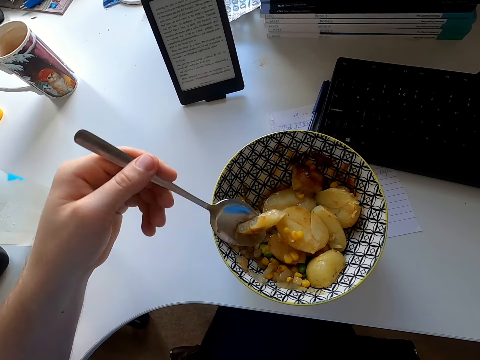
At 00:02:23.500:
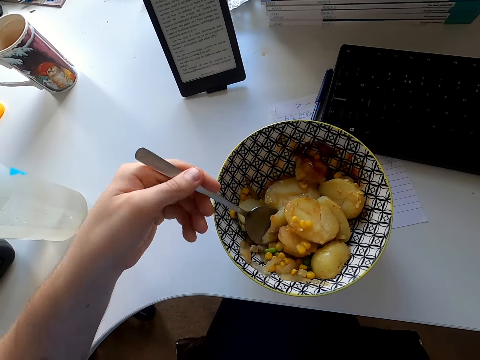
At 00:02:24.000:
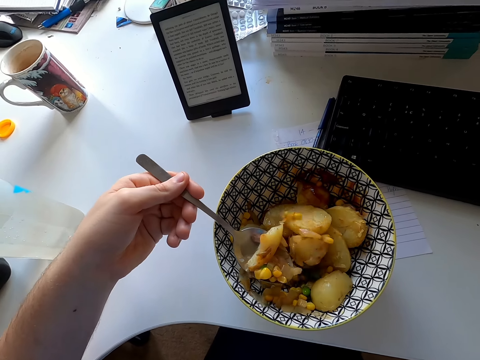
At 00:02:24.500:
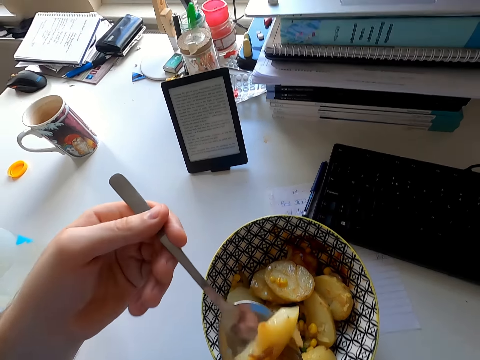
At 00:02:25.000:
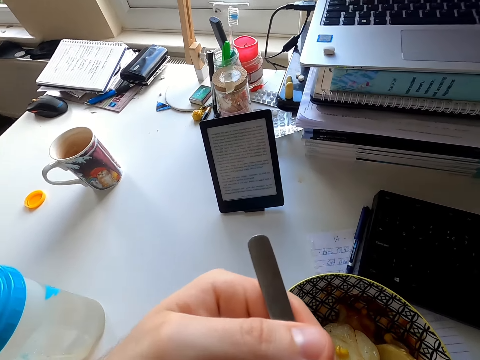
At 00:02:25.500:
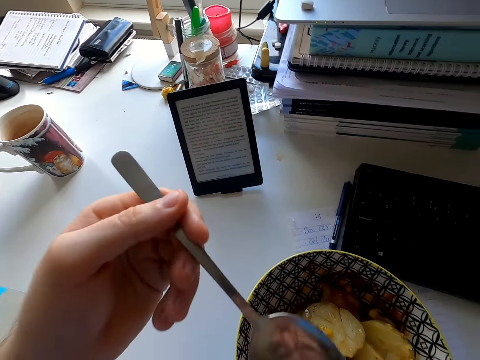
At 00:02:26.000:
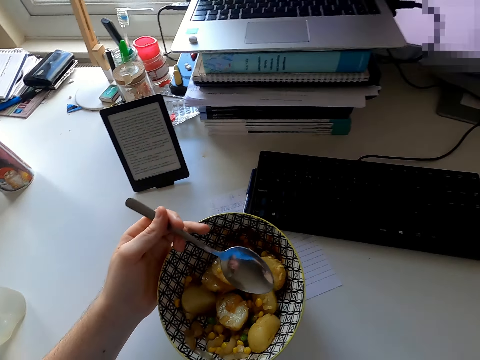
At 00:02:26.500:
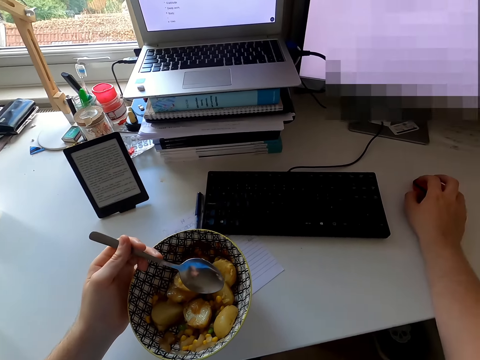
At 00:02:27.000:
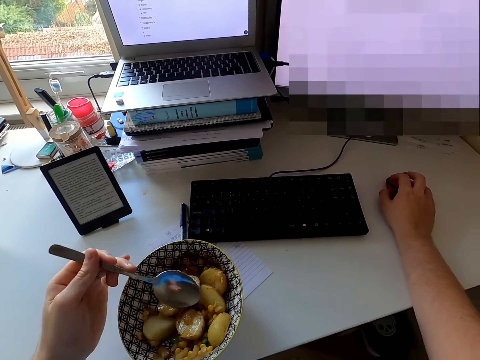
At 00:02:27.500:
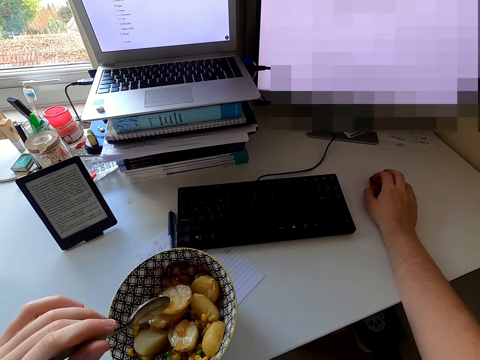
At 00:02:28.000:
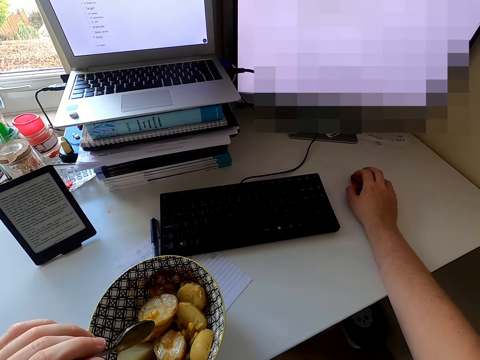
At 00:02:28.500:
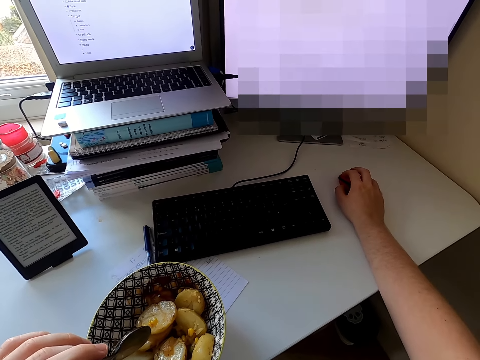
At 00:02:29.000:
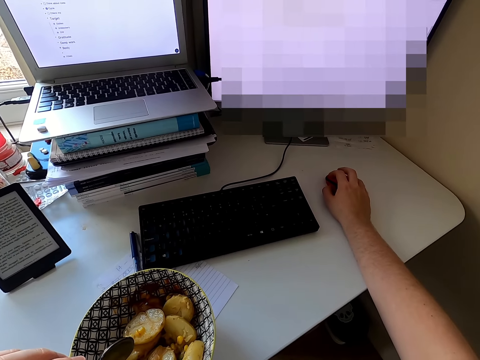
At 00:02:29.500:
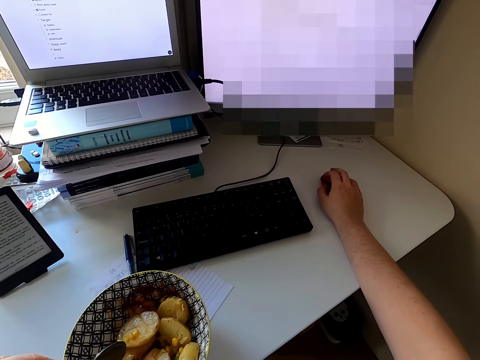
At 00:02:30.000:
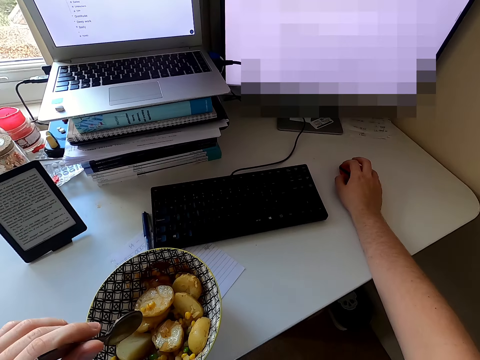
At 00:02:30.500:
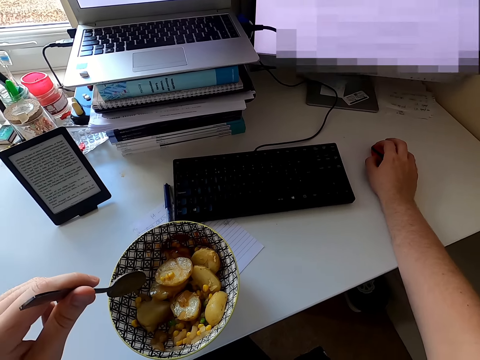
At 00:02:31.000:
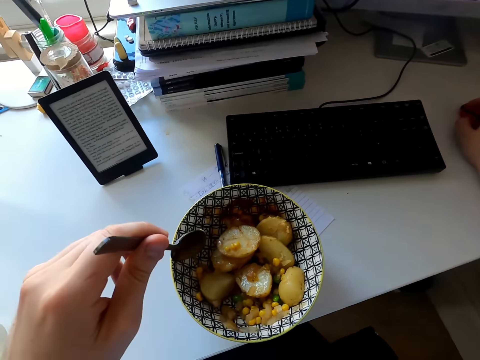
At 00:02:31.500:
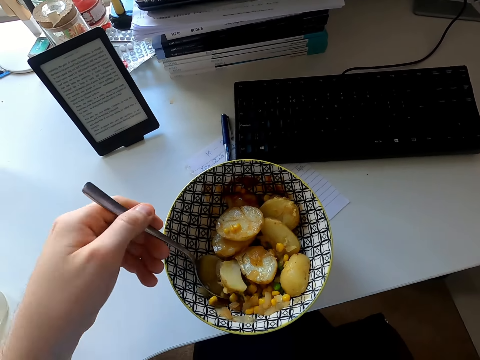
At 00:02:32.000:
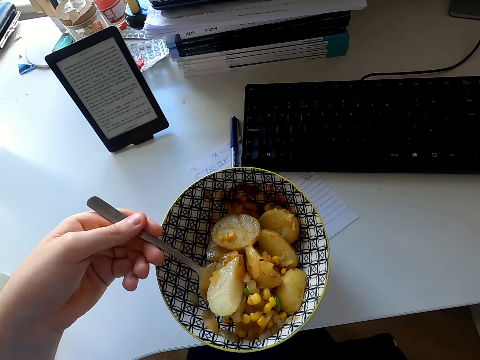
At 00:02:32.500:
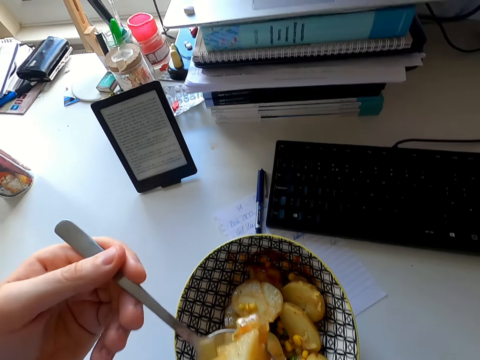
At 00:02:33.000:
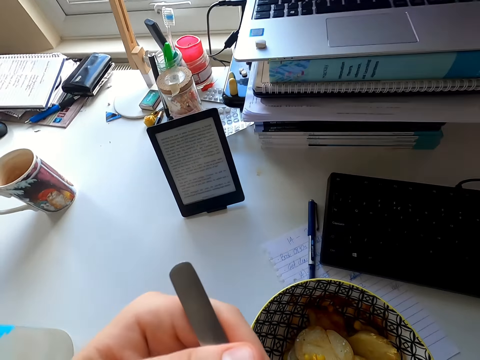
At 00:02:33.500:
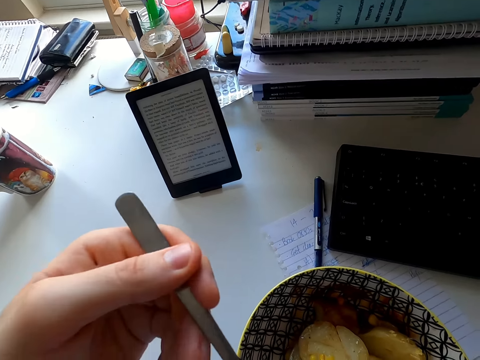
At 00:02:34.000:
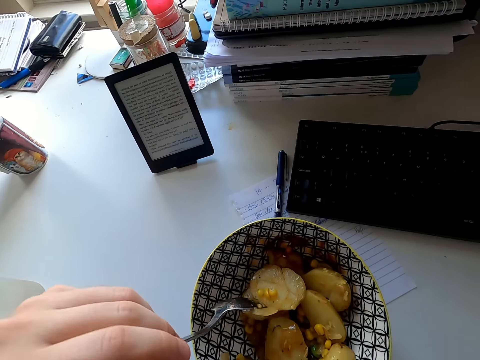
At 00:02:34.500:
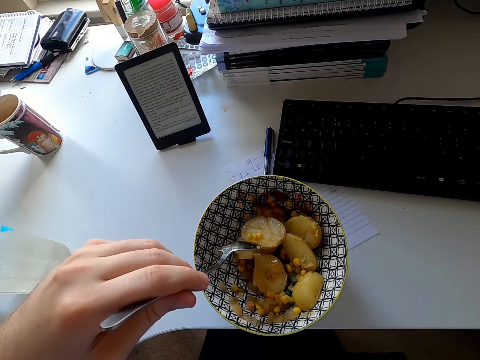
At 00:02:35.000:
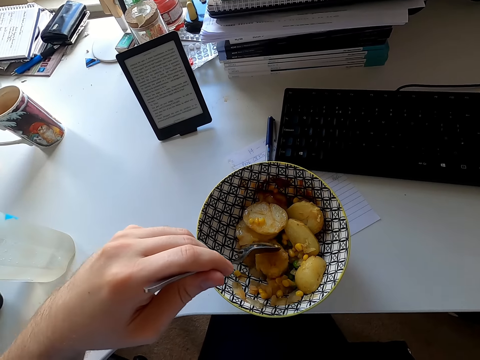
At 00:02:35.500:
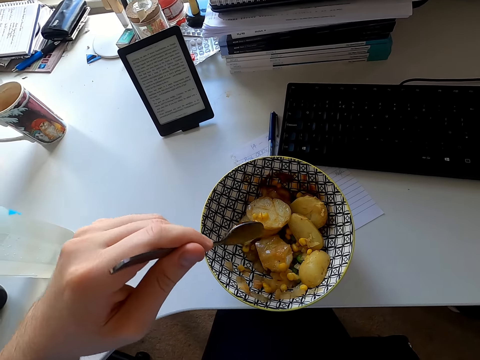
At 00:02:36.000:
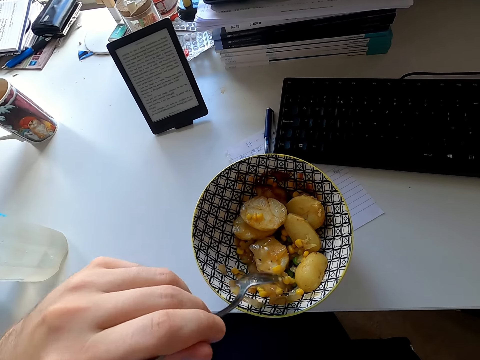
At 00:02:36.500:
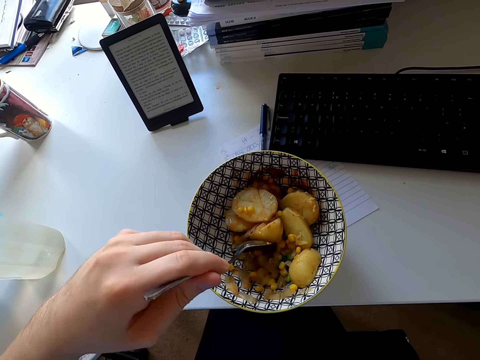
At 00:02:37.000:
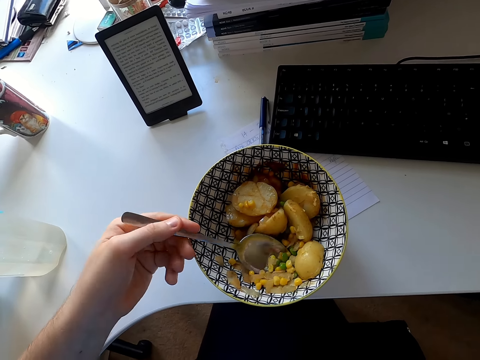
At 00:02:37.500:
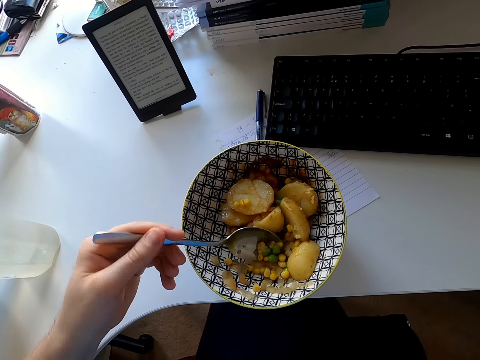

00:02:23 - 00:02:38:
The camera wearer eats food. They move the bowl. They move the mouse wheel. They scoop food in the bowl. They eat food. They pick food.

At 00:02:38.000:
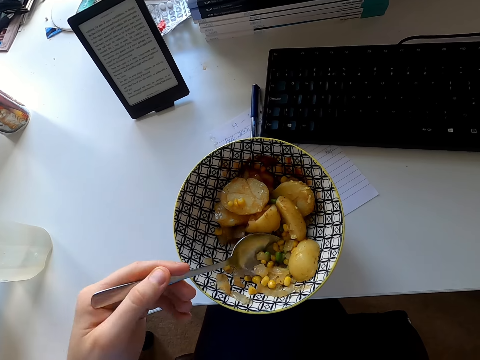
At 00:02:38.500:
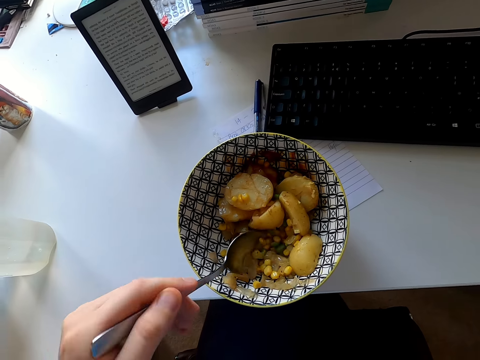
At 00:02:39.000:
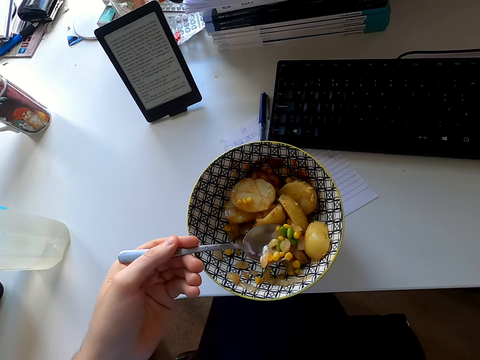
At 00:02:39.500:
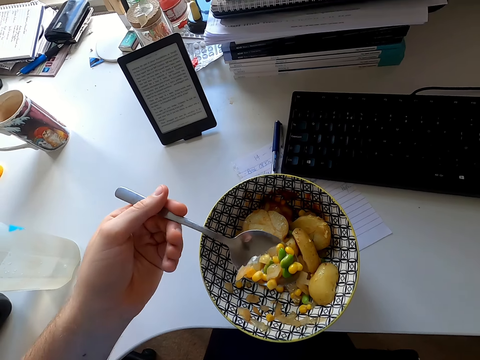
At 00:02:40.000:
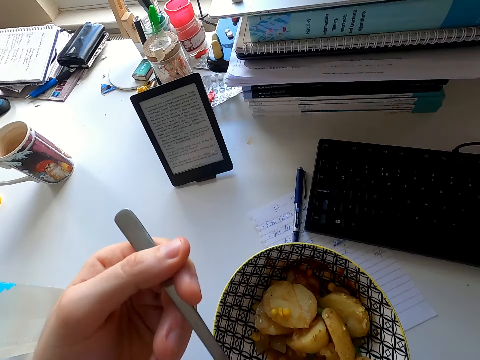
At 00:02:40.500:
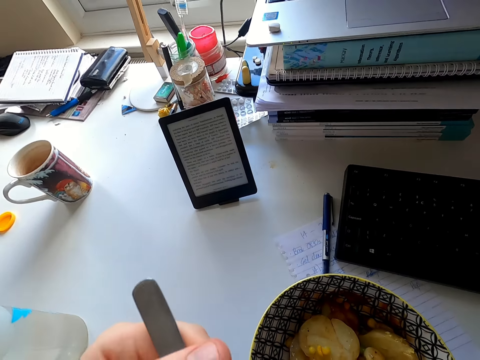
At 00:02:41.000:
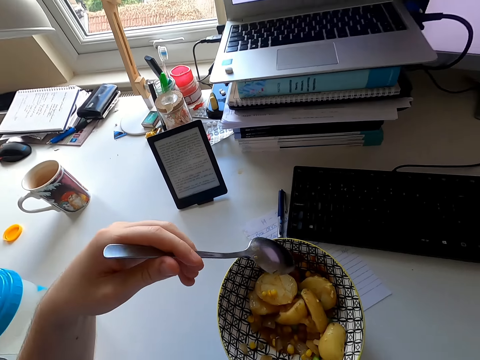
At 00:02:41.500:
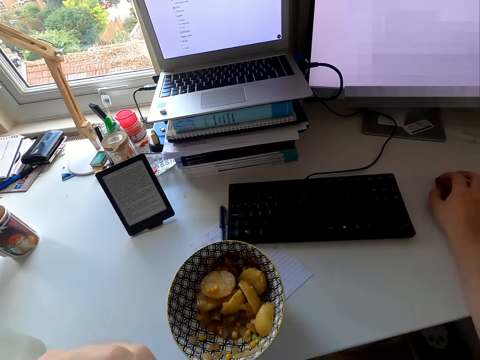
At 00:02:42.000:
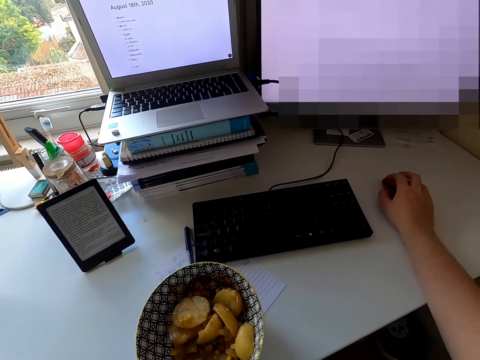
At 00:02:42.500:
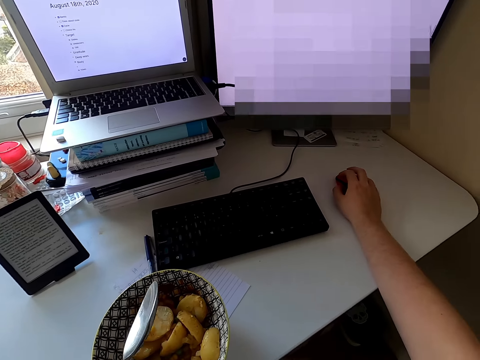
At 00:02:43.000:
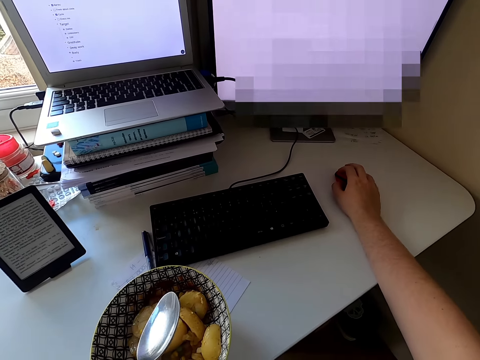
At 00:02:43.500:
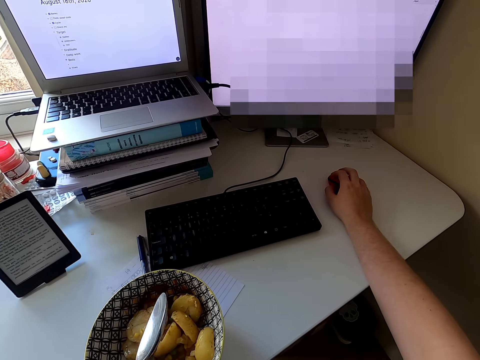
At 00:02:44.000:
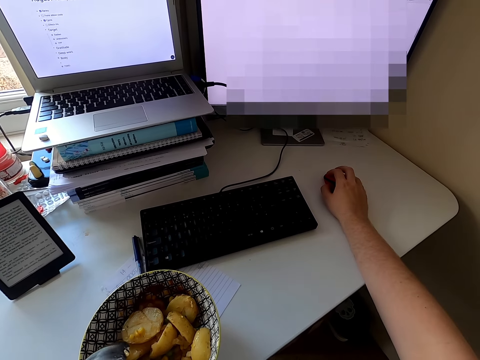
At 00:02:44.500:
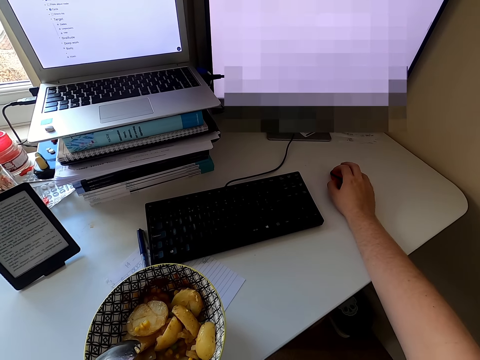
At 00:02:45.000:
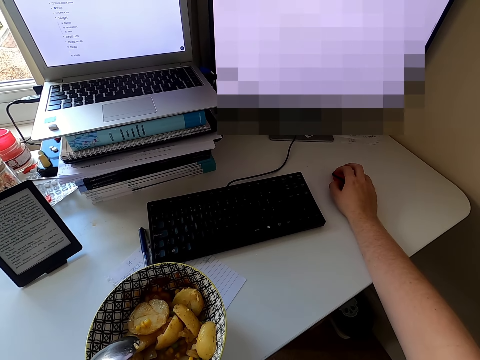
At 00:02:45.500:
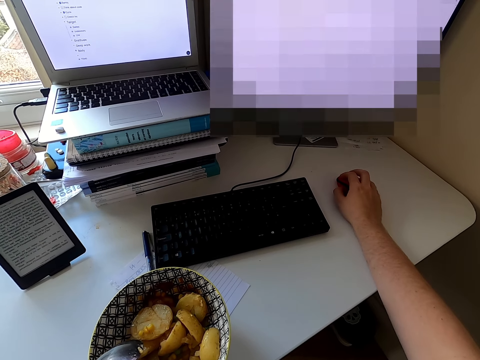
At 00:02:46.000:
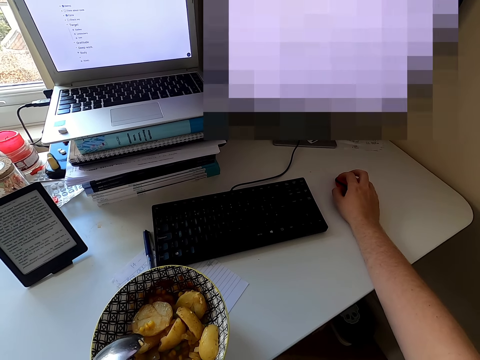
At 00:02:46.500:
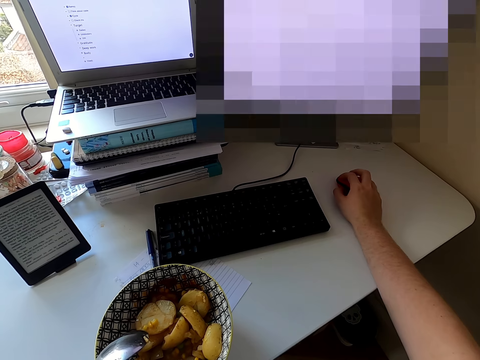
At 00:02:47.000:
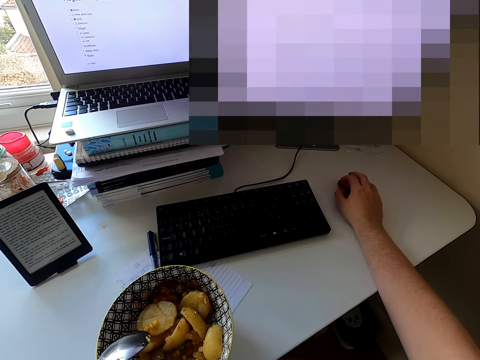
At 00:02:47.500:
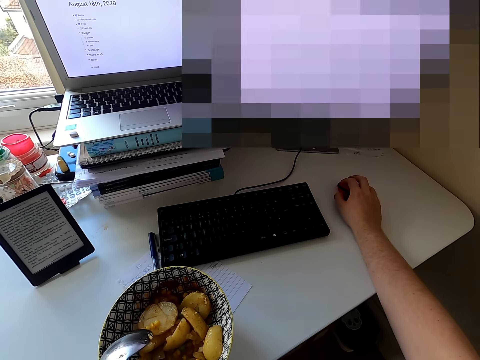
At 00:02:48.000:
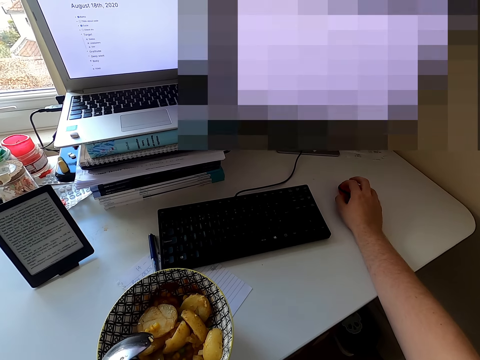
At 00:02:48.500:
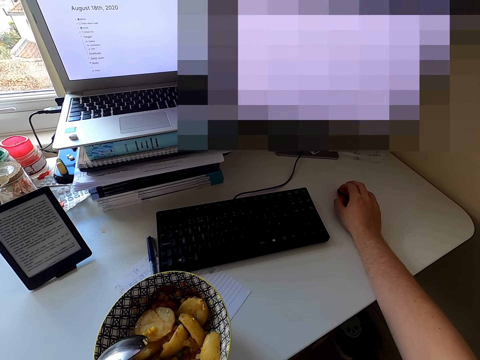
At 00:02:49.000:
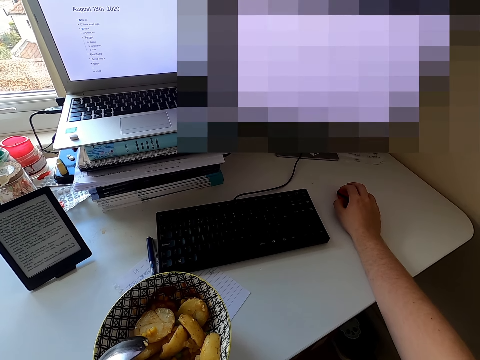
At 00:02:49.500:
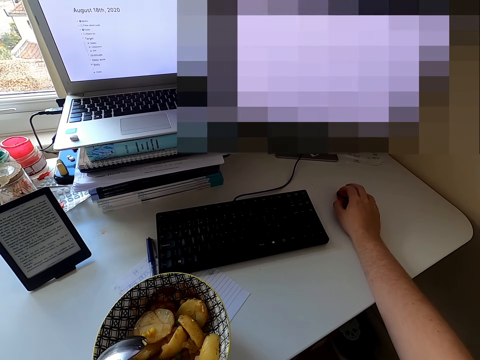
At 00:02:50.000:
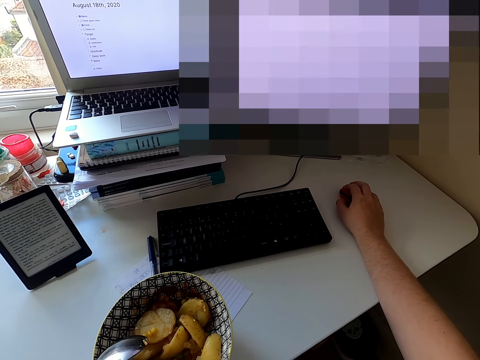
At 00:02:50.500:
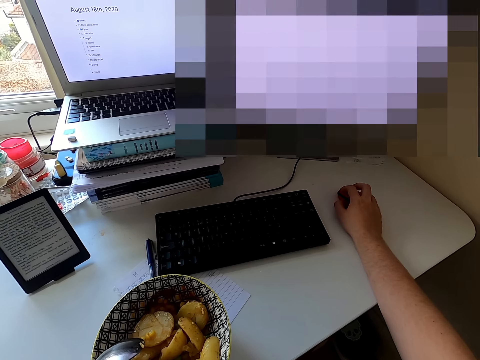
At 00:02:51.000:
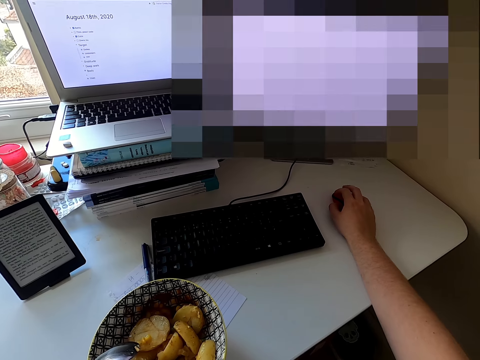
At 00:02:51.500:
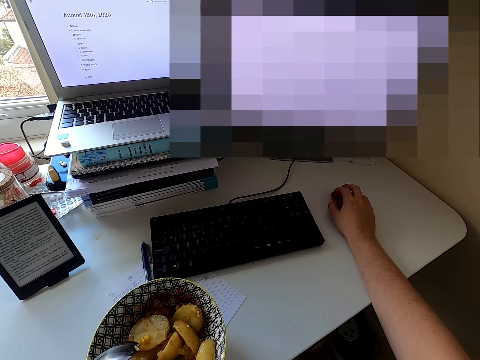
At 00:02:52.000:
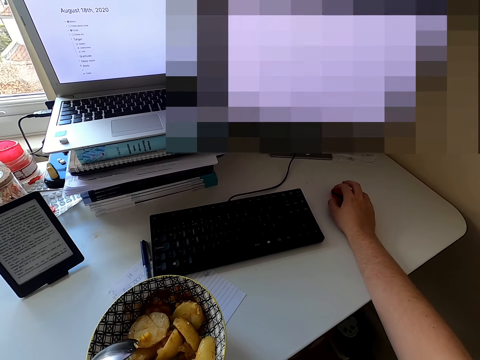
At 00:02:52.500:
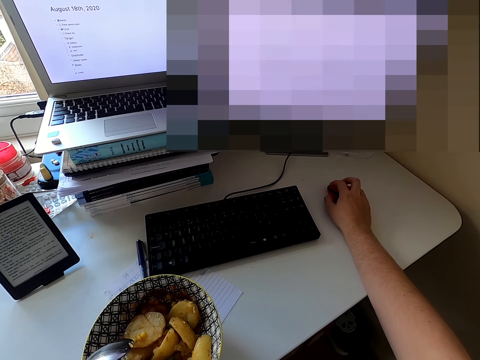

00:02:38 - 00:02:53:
The camera wearer eats food. They move the mouse wheel.
